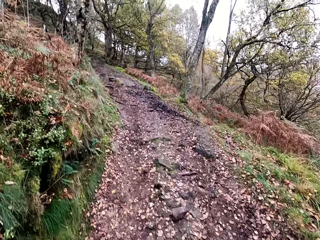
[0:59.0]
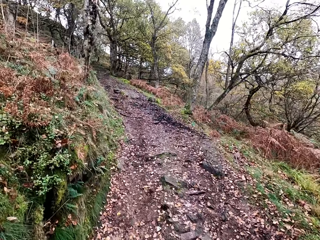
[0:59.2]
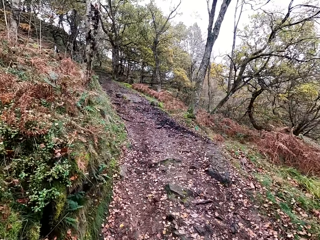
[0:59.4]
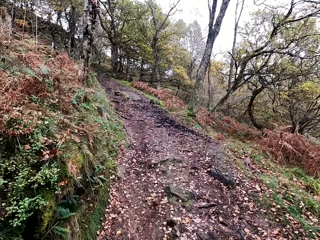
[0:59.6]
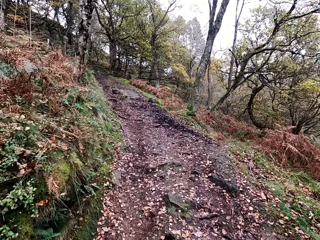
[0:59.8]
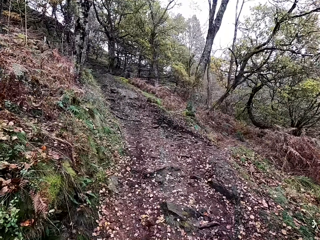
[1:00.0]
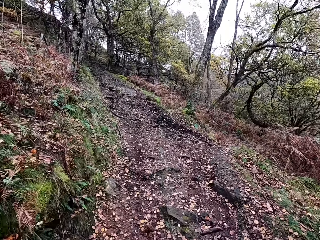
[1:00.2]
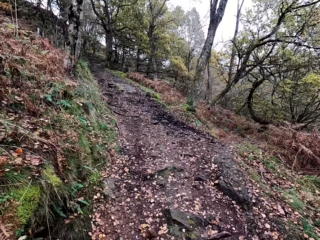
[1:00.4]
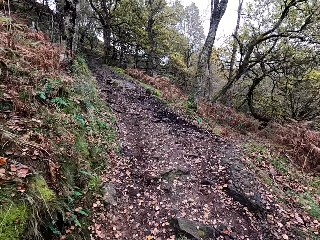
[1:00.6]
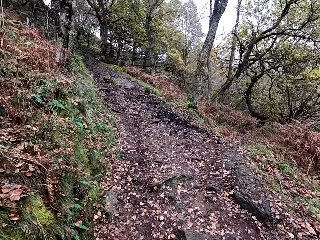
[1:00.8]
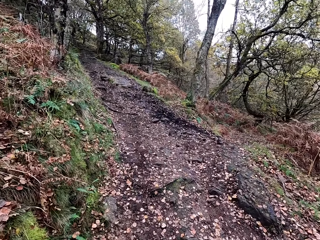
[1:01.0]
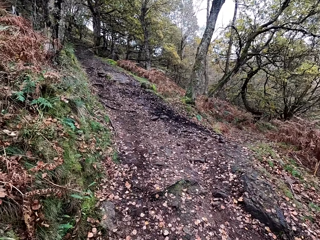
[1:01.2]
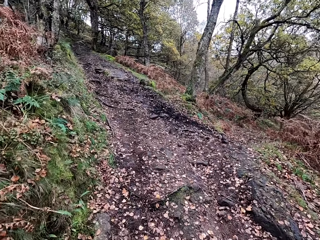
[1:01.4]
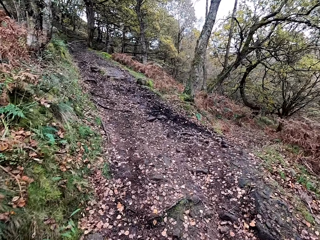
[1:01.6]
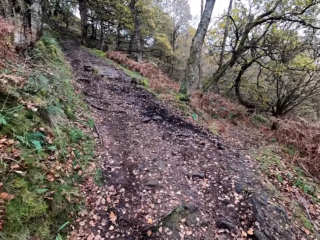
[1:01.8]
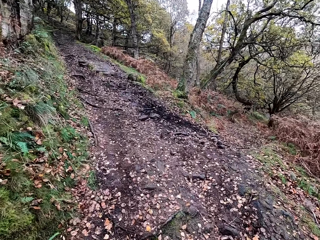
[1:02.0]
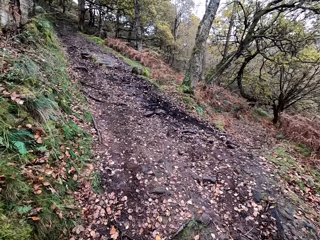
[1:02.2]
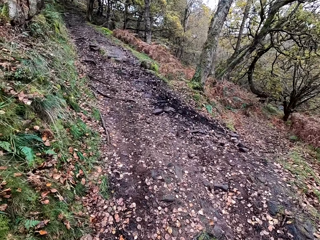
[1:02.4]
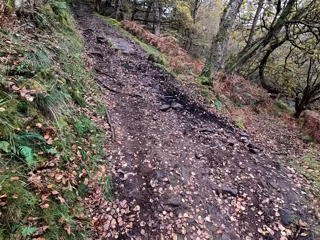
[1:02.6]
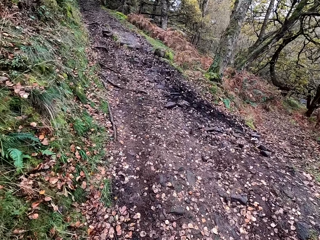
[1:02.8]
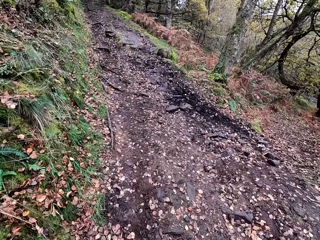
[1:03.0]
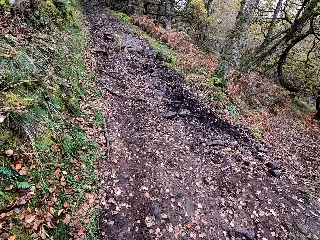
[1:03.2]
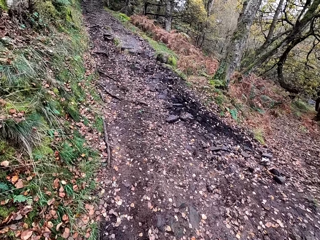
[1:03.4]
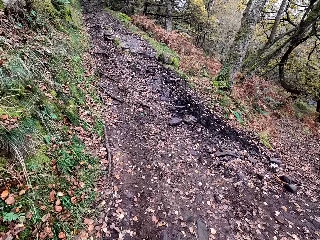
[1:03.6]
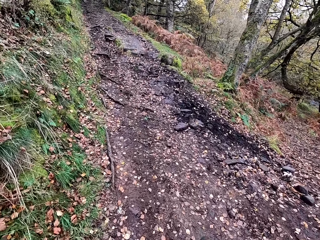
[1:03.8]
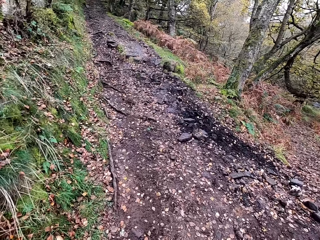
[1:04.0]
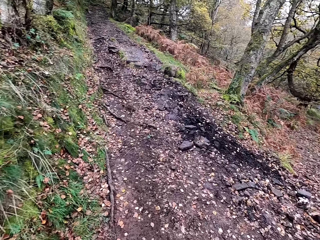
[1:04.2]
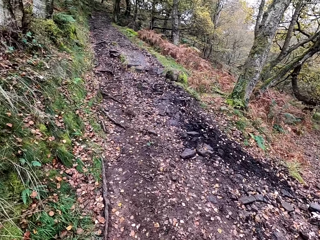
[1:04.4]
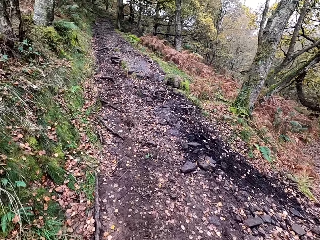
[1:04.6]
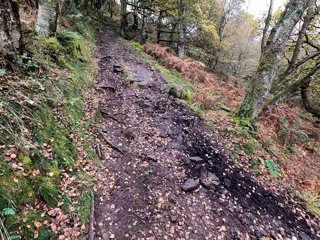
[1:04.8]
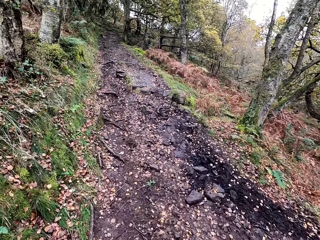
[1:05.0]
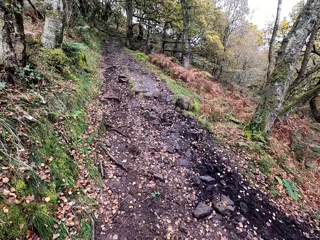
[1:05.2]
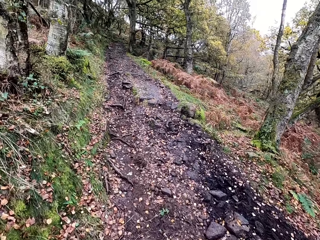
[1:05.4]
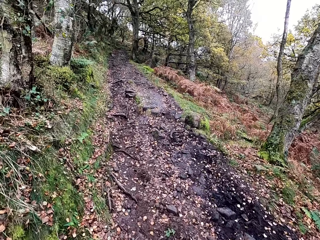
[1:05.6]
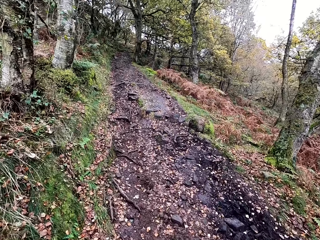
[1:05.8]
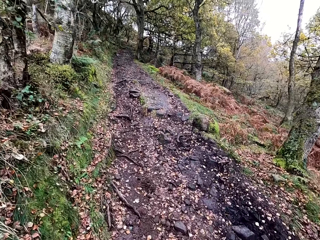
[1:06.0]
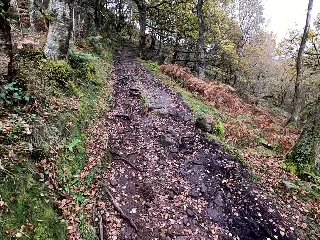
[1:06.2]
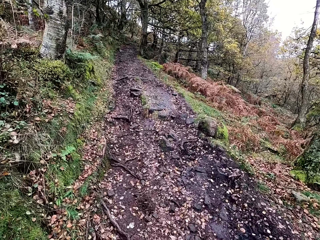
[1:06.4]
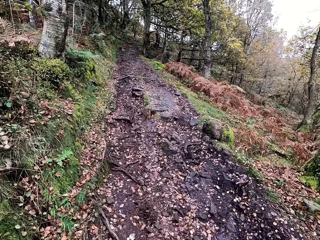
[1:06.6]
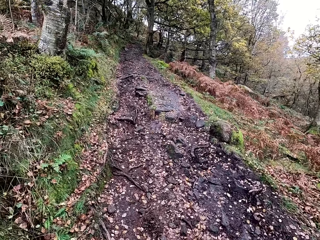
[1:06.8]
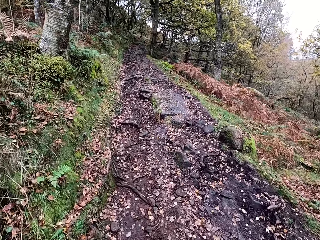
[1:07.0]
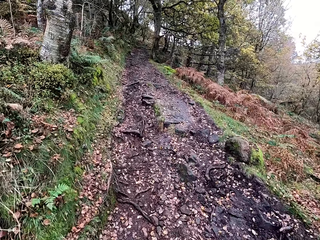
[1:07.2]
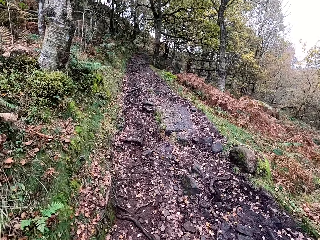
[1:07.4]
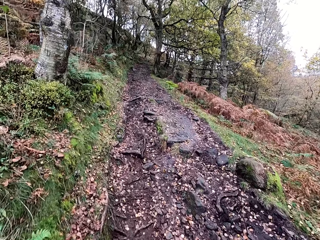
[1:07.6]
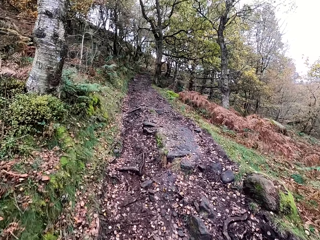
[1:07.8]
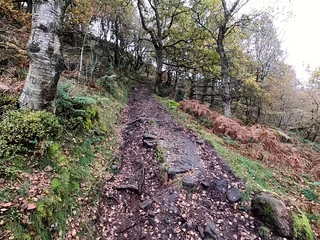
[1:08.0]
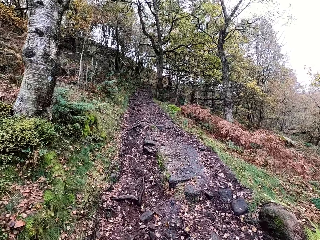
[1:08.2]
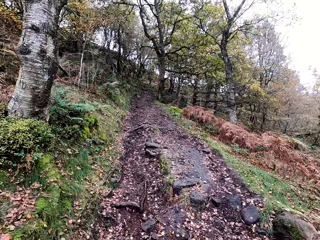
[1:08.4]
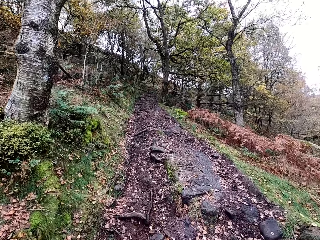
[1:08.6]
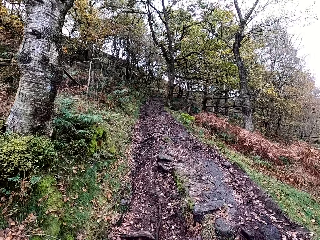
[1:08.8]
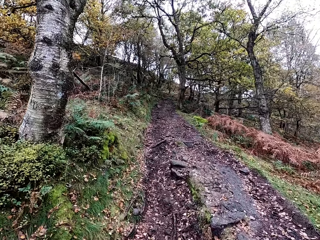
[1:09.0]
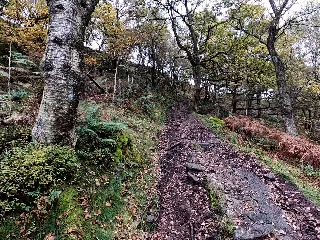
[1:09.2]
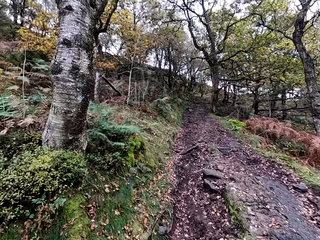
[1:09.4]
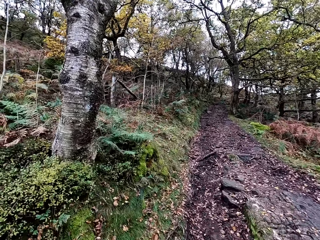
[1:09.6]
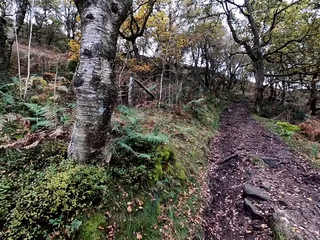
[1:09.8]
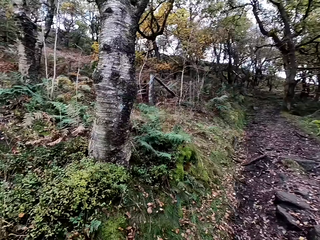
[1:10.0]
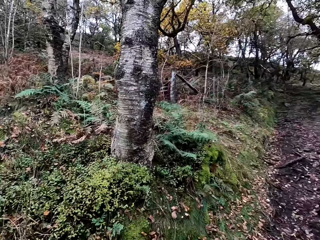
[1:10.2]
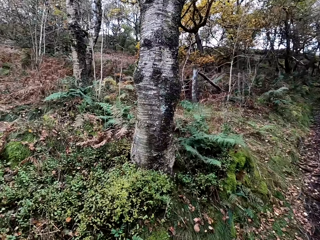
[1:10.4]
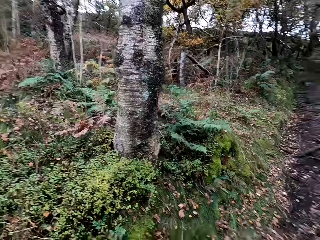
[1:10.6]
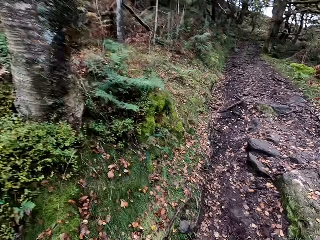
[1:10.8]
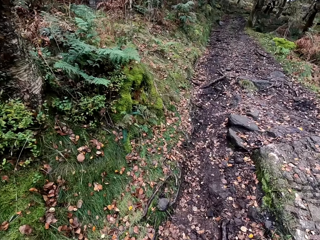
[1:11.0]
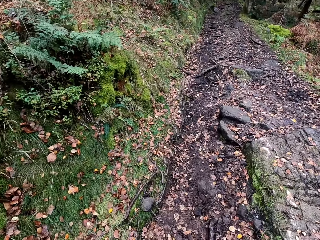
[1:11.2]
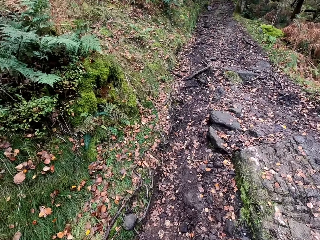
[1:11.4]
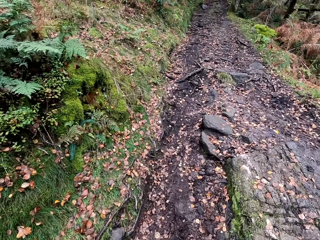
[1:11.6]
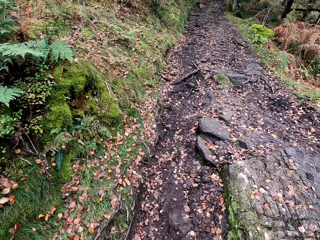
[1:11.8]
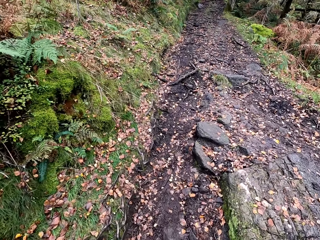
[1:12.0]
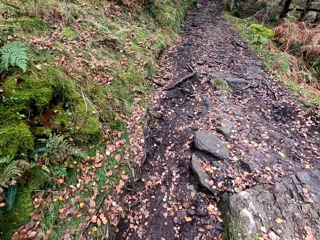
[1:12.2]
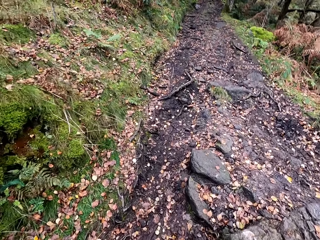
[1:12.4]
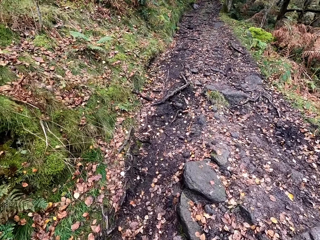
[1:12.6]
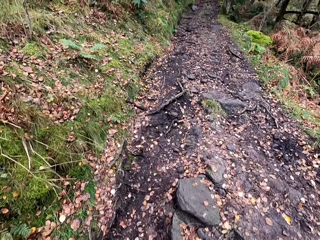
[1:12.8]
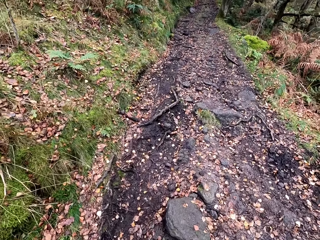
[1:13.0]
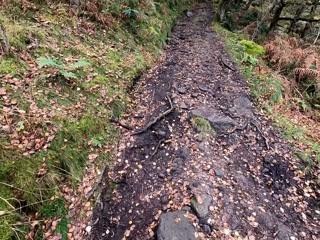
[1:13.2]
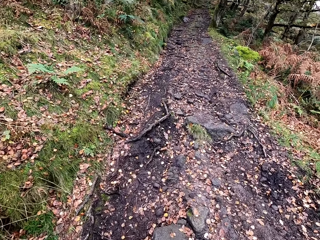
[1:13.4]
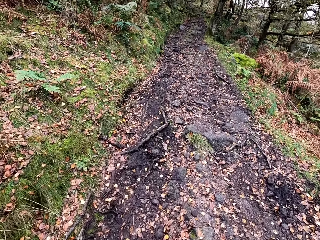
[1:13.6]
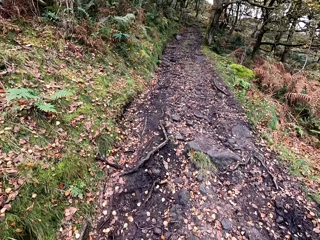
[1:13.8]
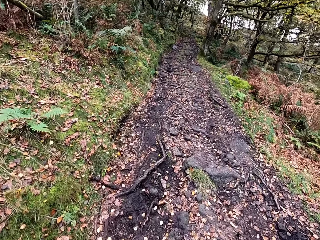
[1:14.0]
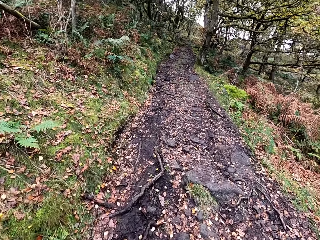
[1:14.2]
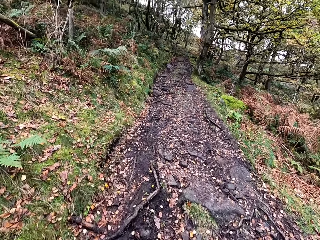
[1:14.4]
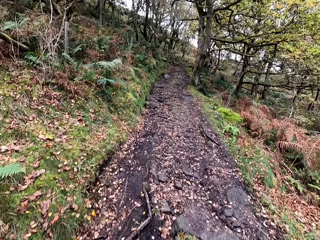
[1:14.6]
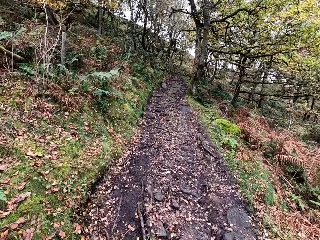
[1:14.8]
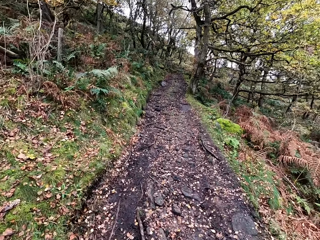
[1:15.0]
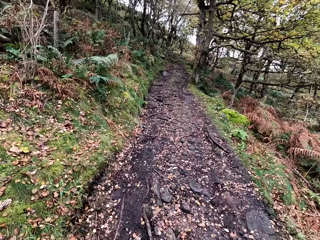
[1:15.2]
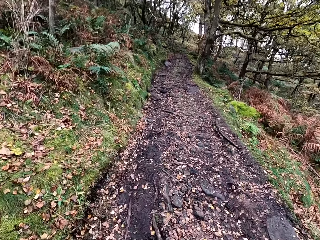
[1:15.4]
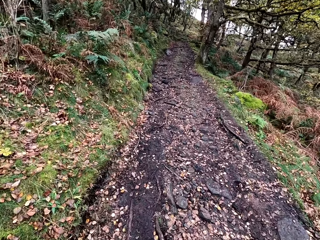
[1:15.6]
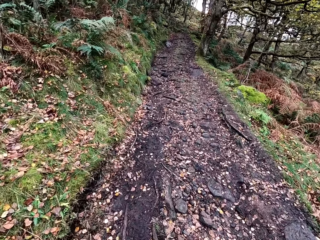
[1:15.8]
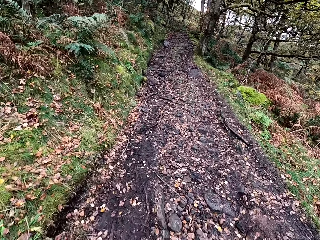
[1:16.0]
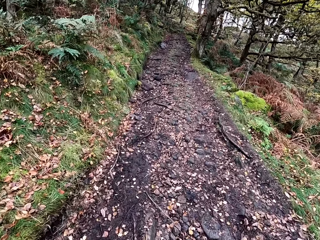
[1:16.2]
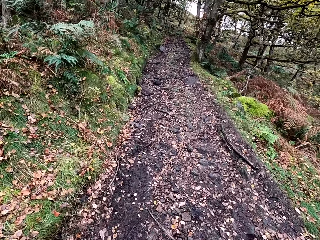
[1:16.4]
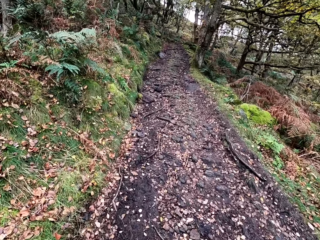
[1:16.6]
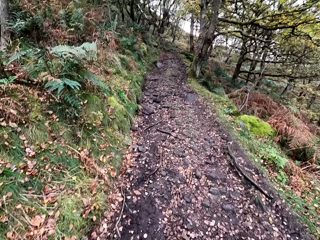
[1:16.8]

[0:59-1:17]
A person converses with the camera wearer. The camera wearer converses with the person. They climb a mountain.

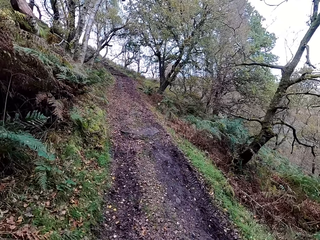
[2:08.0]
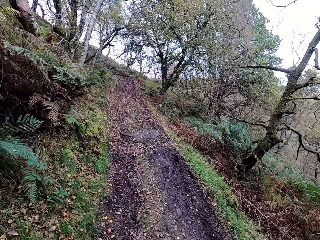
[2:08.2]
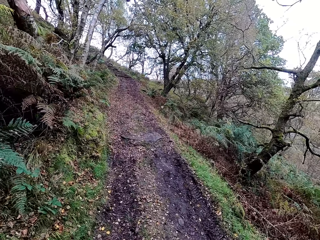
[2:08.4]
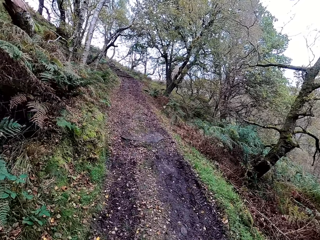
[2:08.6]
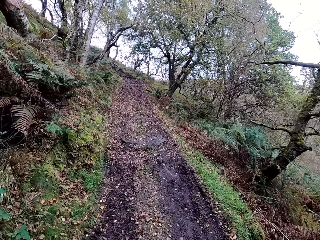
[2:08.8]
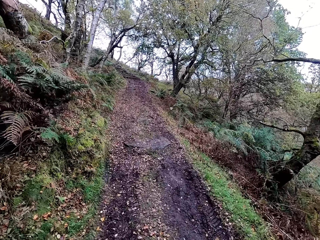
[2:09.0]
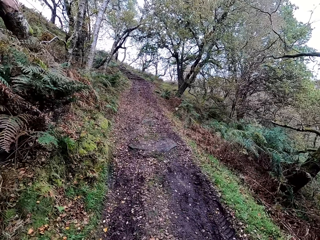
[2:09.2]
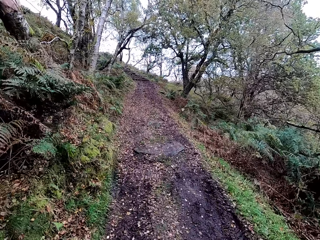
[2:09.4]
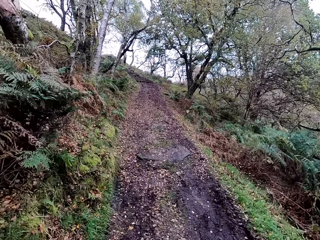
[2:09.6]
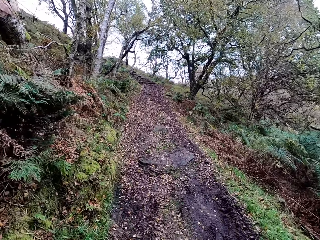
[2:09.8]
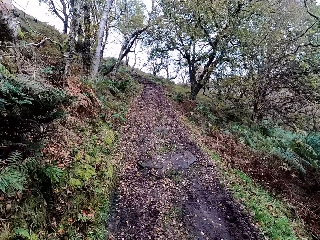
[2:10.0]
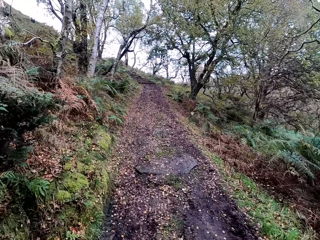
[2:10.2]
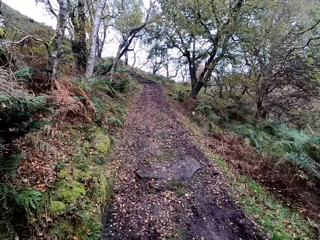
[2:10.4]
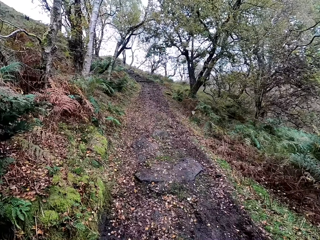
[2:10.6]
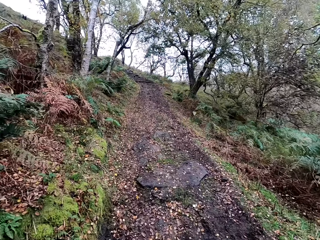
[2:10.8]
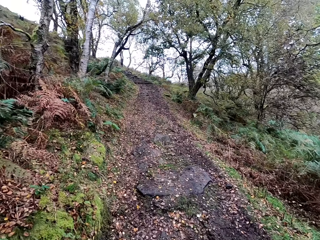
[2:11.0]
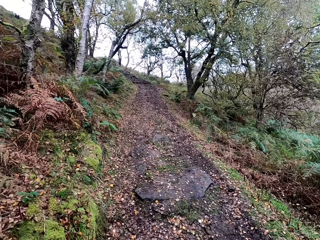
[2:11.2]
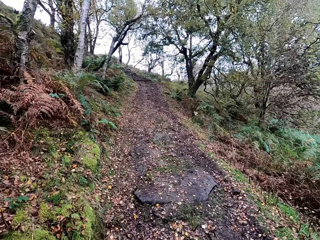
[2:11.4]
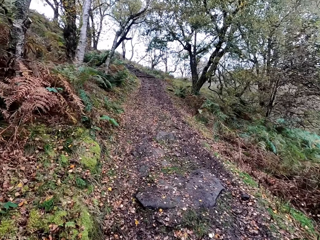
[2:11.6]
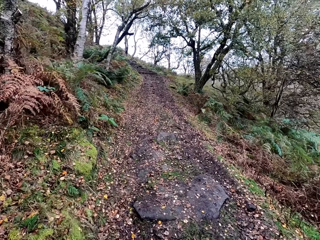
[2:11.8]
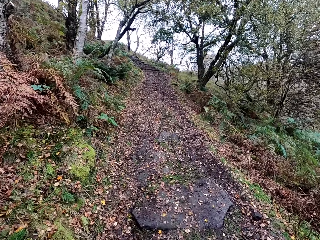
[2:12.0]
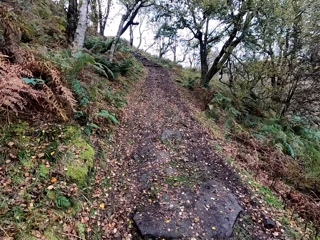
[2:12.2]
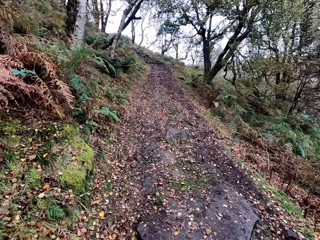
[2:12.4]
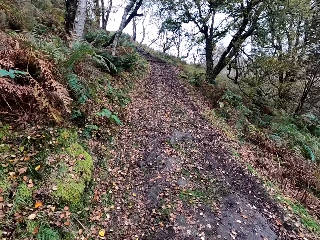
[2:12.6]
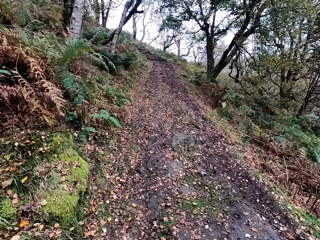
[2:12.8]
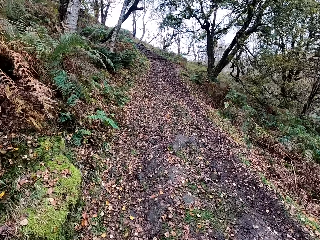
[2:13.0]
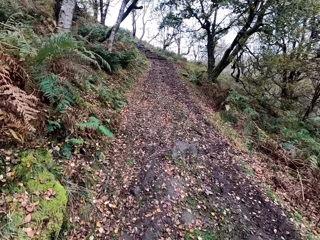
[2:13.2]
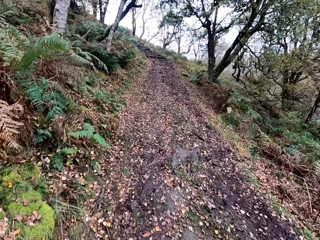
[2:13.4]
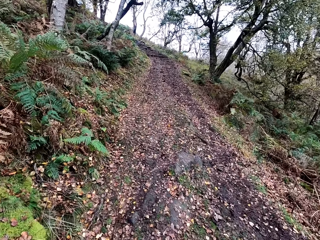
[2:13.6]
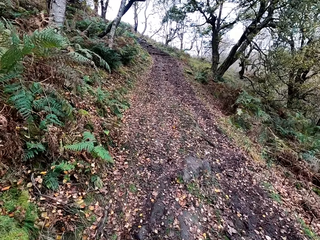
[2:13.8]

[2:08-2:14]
A person converses with the camera wearer. The camera wearer converses with the person.
